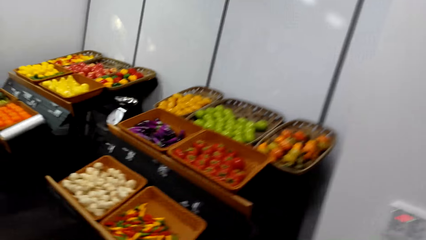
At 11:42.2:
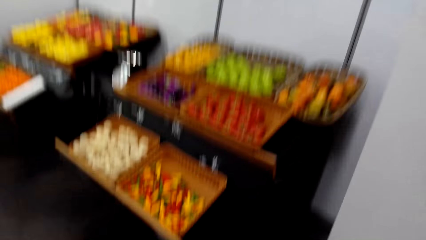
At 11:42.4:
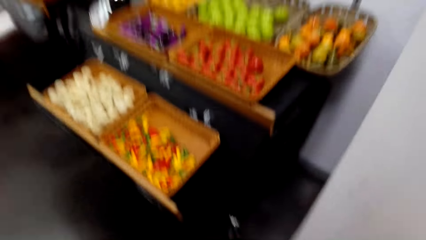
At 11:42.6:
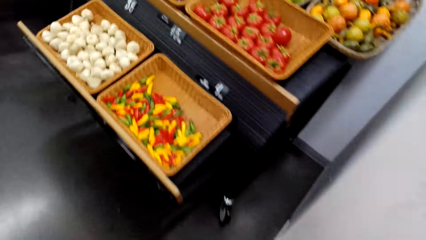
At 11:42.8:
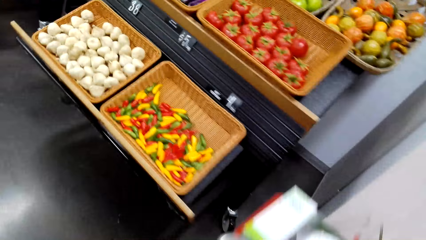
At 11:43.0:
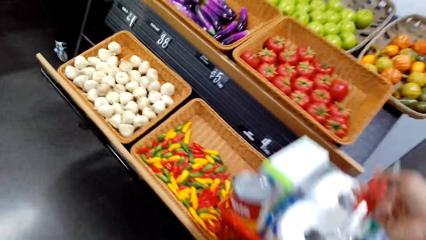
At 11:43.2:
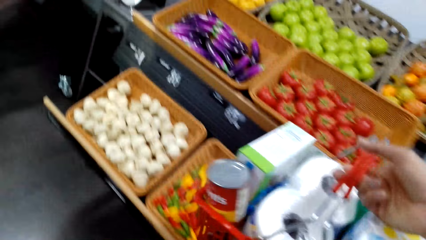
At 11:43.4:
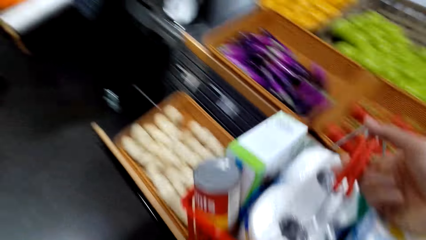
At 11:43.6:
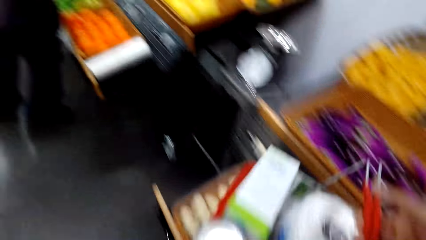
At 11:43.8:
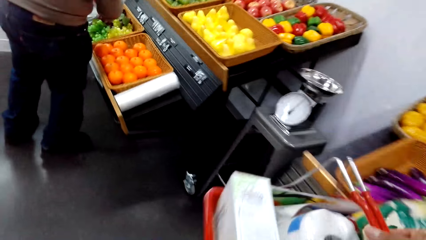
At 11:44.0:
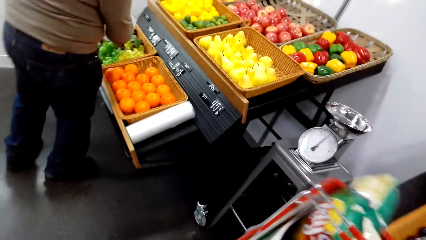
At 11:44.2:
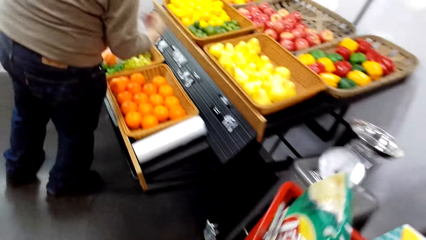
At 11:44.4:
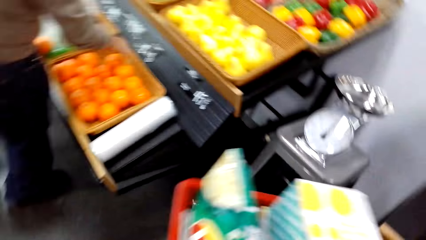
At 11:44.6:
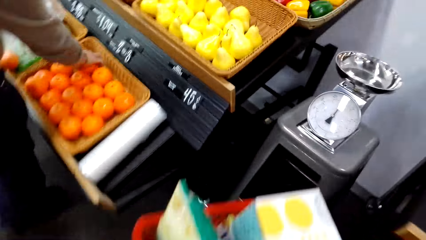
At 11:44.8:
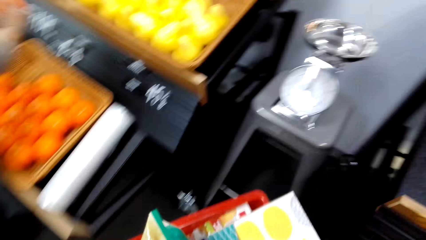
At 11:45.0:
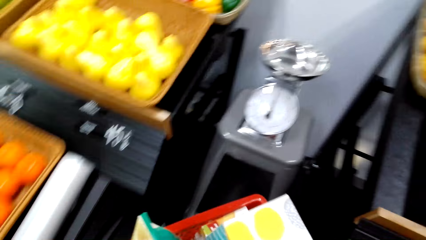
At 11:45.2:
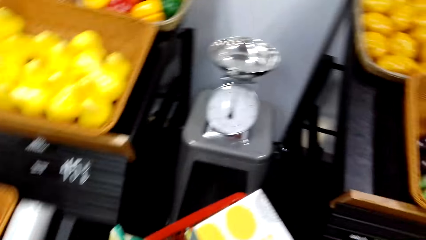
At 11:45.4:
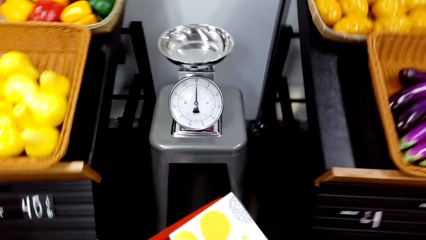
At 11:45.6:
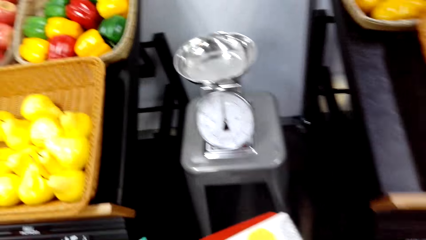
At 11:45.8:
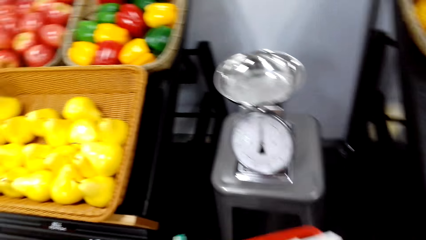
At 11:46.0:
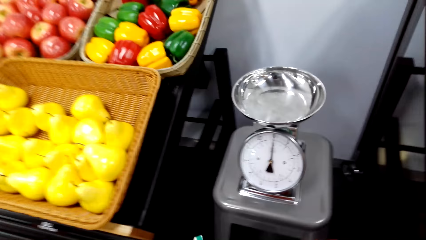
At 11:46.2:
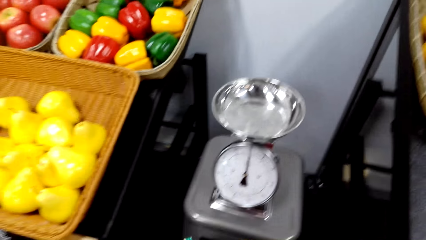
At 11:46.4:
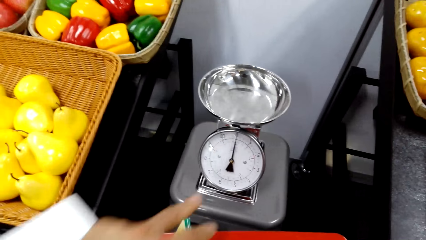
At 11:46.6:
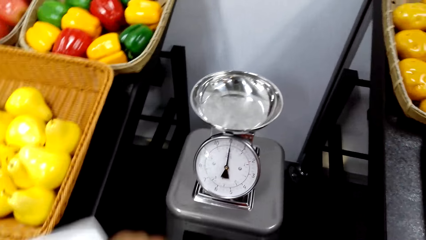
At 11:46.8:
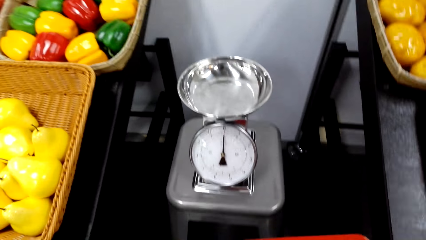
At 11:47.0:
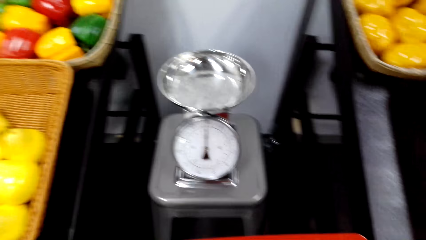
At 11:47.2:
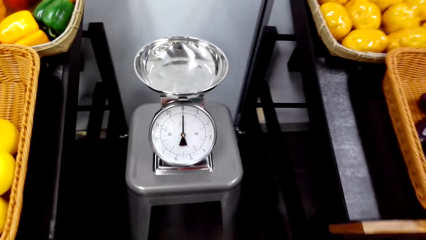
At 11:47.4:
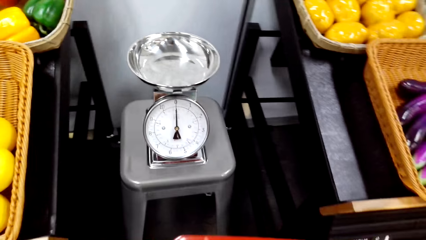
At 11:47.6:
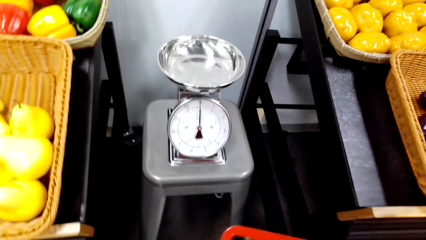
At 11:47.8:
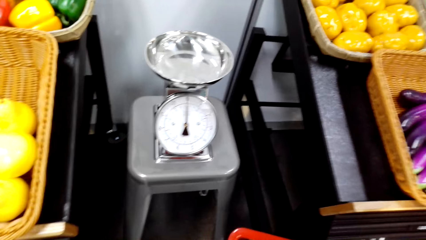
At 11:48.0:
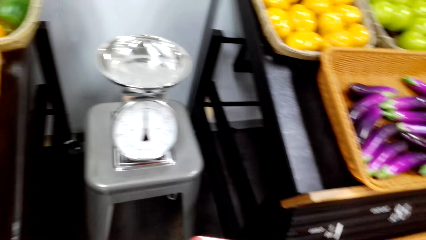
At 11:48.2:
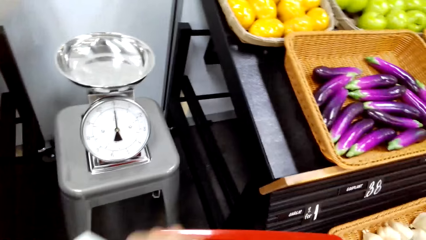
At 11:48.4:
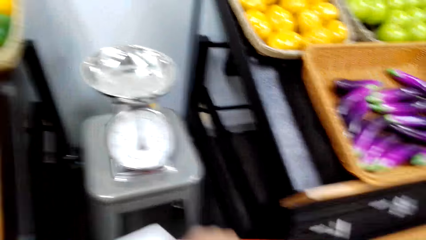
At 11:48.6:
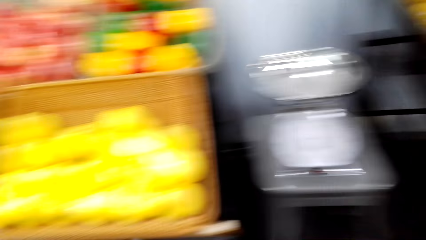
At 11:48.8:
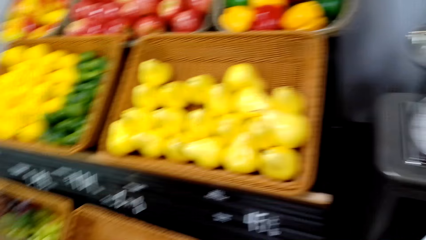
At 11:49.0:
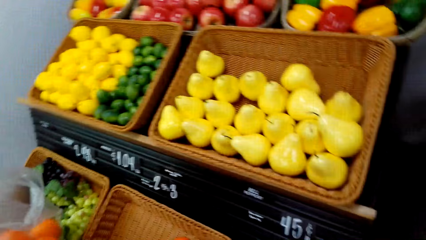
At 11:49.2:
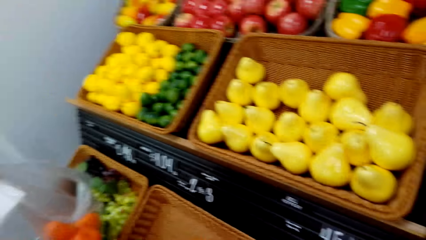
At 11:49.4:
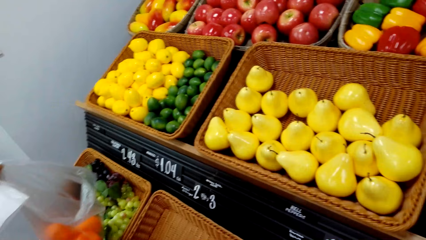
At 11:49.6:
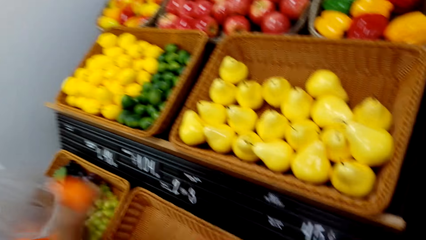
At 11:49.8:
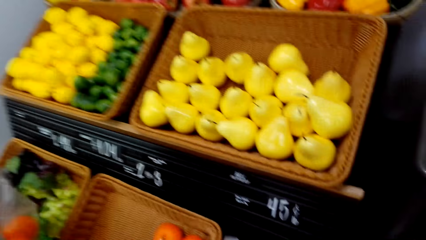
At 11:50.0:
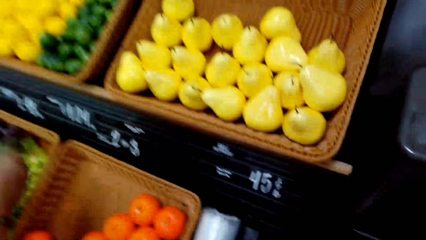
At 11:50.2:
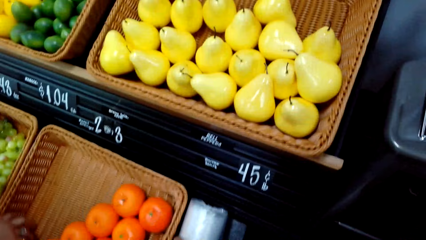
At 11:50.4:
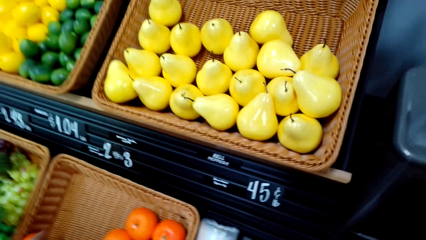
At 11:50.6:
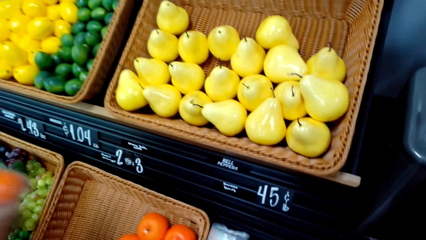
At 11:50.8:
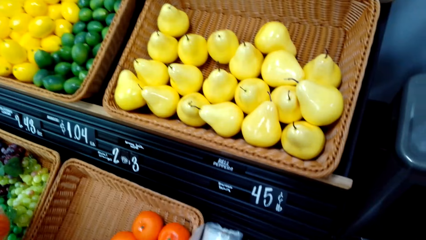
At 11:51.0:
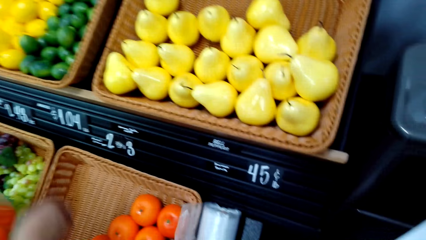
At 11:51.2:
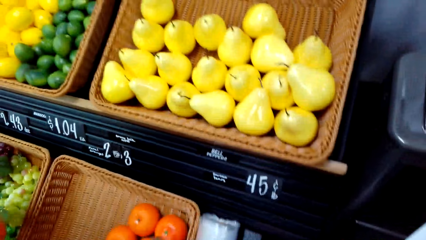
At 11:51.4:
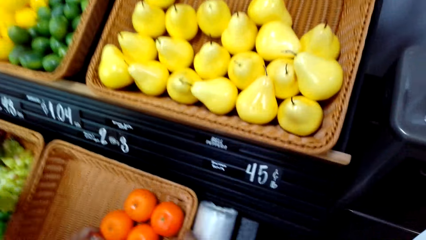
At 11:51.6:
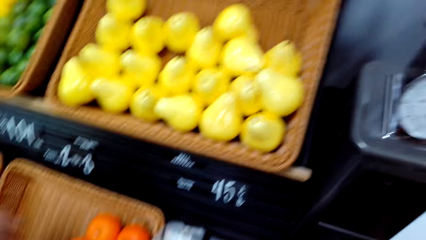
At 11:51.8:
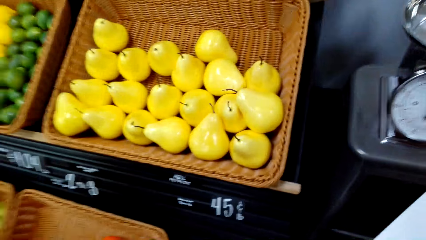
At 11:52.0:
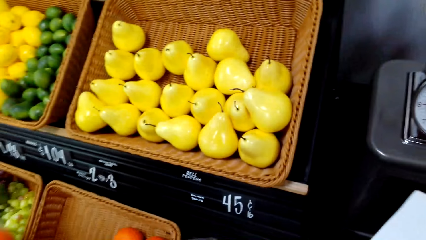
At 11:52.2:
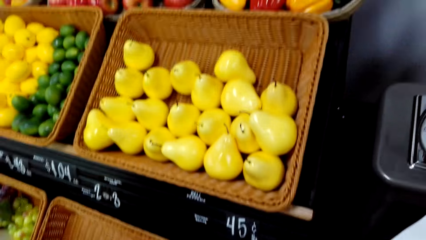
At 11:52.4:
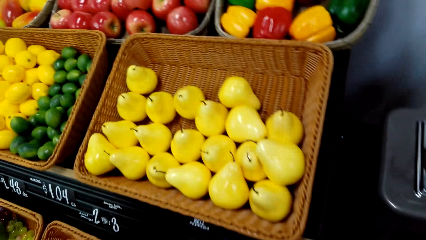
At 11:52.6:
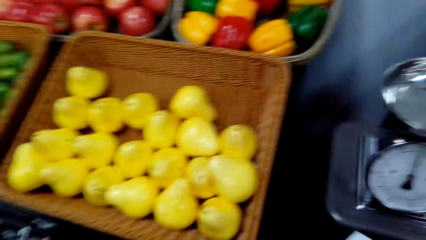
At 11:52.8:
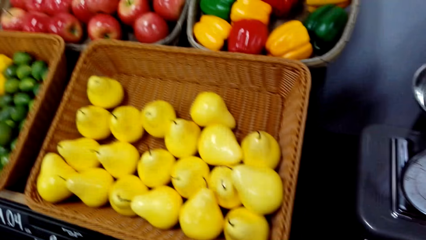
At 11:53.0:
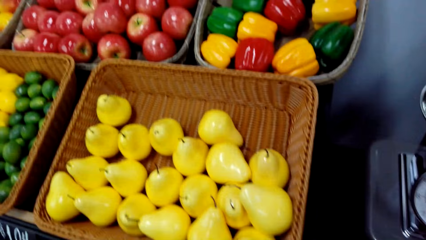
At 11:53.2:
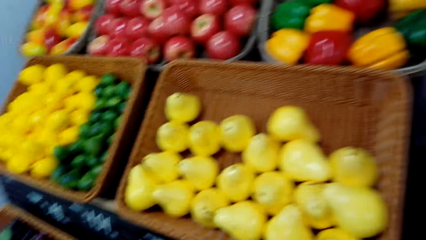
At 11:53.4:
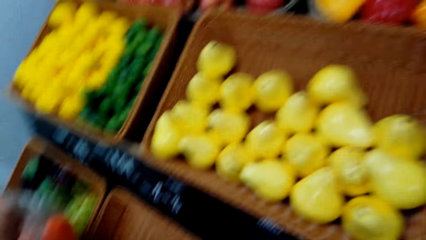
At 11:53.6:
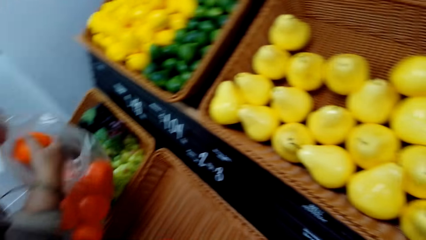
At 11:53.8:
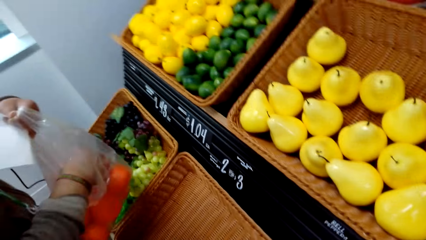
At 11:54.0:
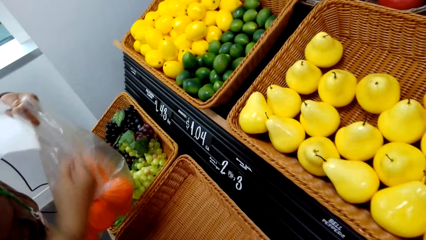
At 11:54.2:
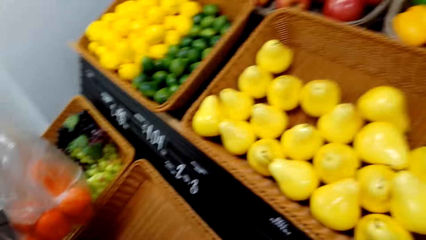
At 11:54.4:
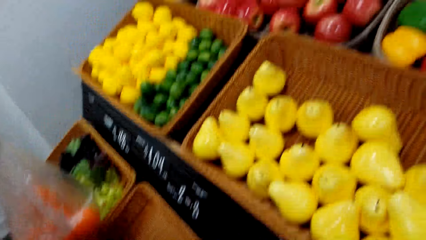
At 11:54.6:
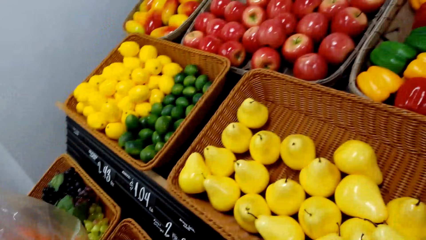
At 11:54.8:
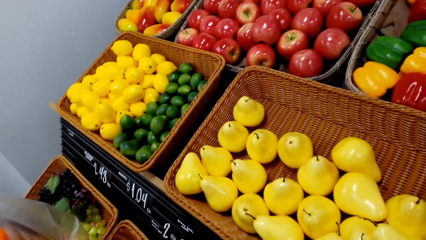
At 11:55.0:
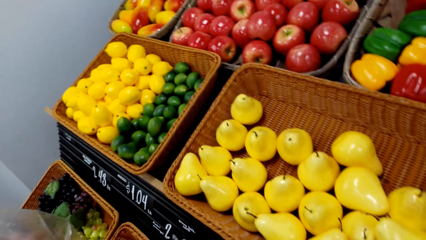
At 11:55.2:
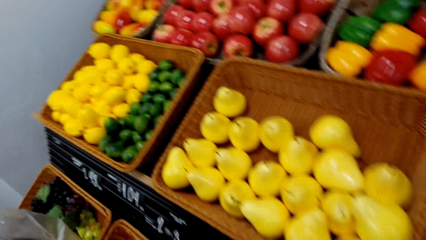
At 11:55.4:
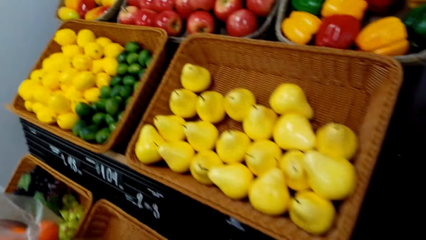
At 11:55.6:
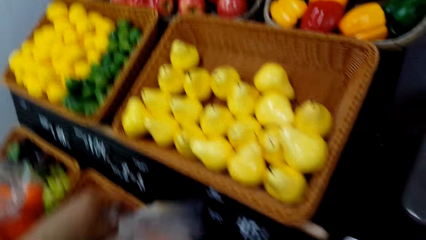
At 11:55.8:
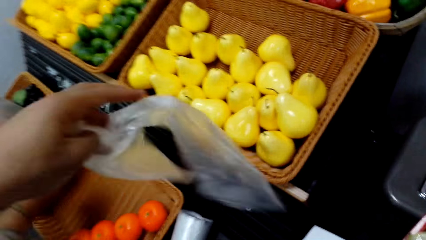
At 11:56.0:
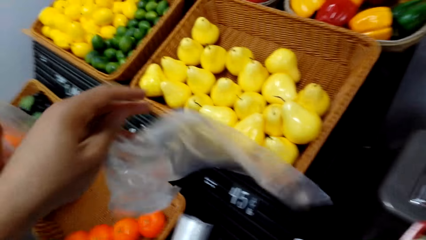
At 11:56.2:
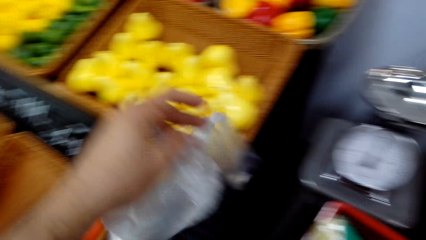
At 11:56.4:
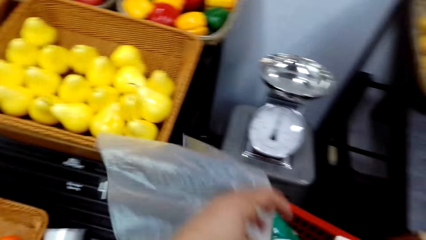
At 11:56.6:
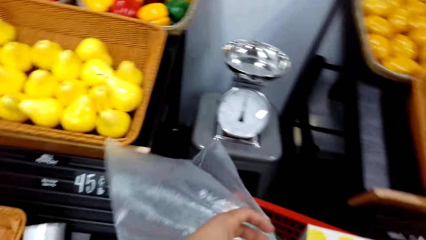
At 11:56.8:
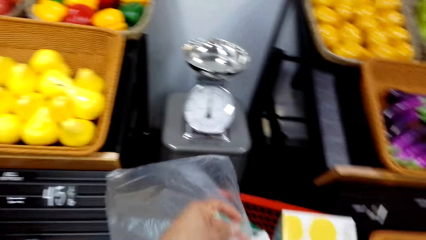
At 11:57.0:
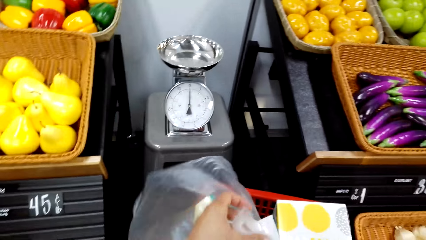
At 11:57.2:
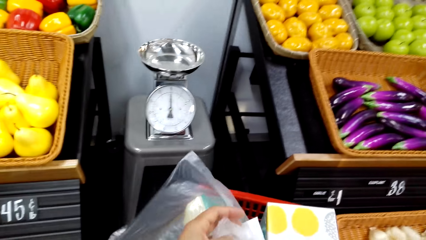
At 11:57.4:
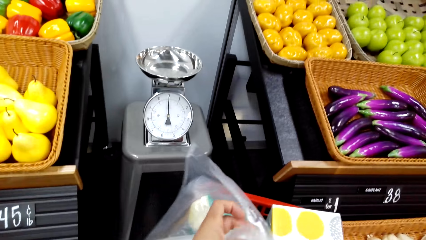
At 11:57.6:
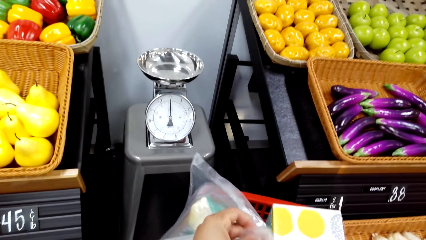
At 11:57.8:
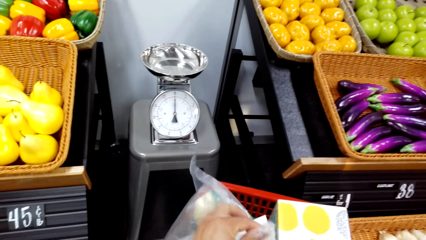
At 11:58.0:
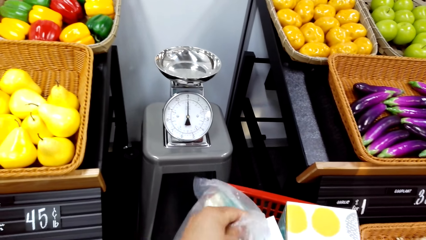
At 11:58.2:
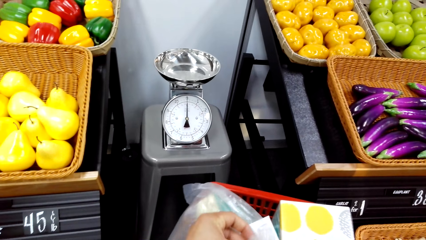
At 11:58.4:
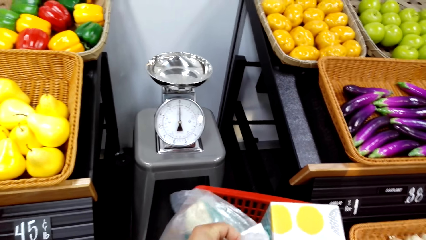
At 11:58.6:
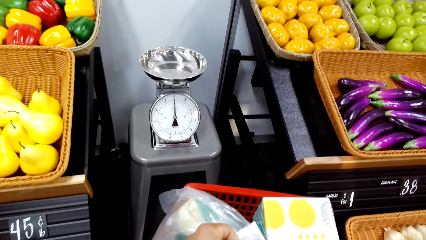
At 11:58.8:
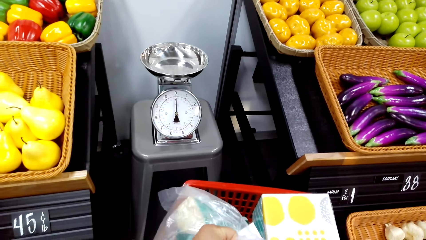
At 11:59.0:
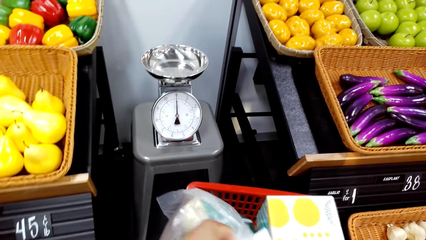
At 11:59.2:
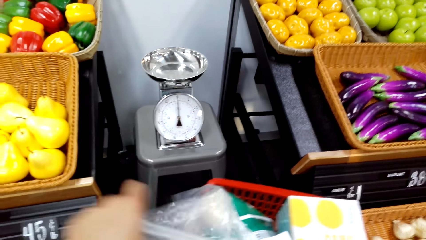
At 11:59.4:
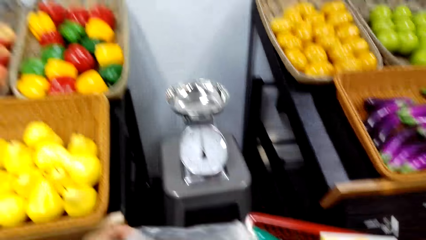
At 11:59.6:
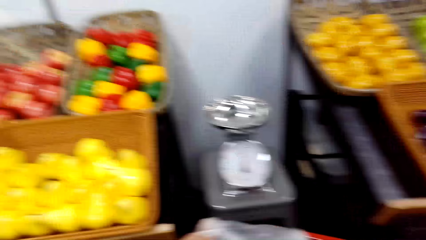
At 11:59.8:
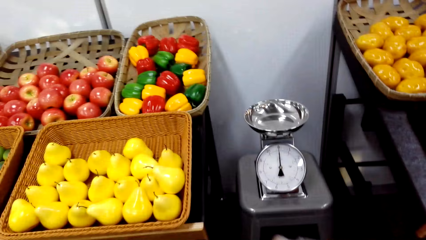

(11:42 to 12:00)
The camera wearer laughs in the room. A person puts fruits in the polythene bag. The camera wearer talks in the room. They hold a polythene and open the polythene bag. The person gives the camera wearer the polythene bag.
